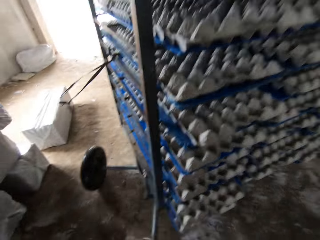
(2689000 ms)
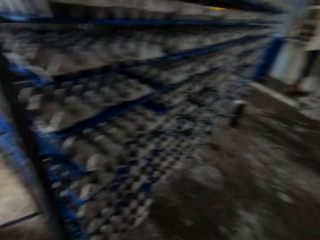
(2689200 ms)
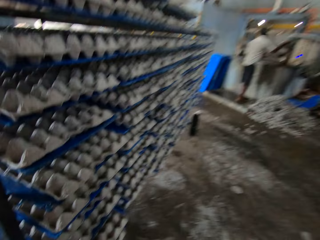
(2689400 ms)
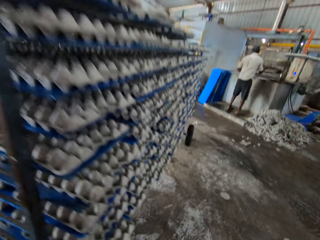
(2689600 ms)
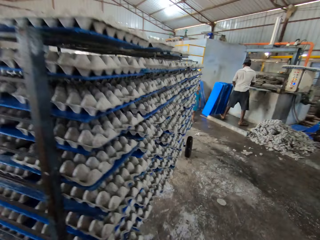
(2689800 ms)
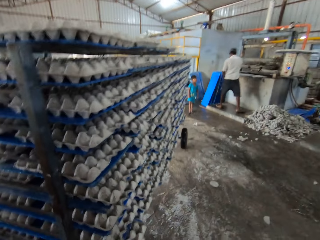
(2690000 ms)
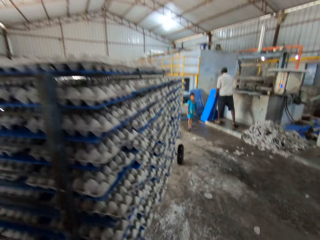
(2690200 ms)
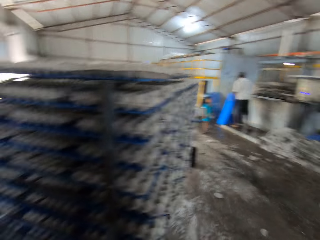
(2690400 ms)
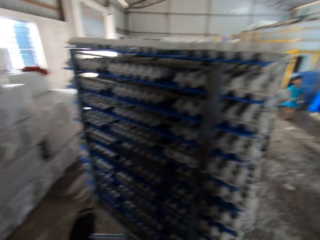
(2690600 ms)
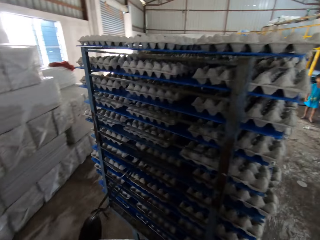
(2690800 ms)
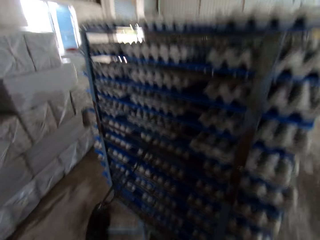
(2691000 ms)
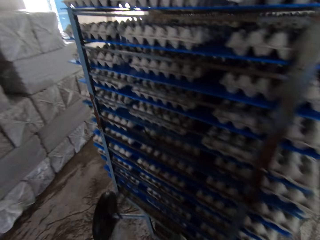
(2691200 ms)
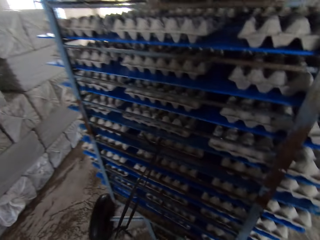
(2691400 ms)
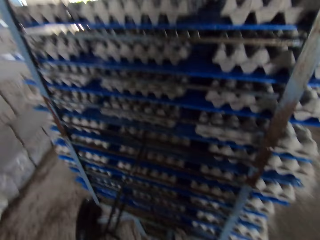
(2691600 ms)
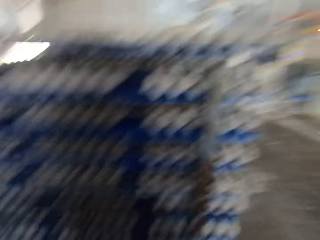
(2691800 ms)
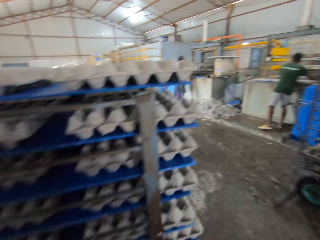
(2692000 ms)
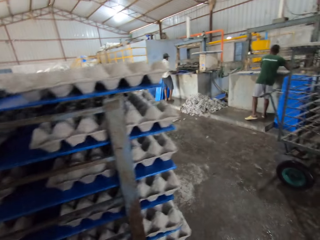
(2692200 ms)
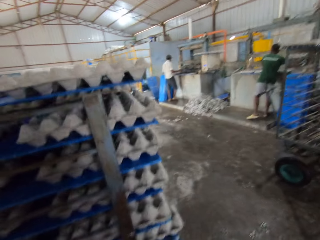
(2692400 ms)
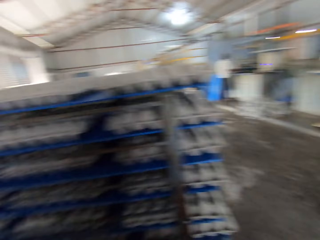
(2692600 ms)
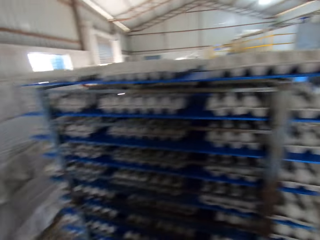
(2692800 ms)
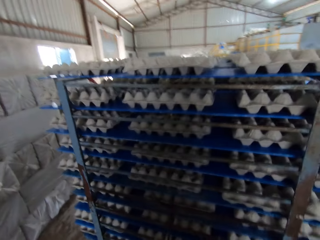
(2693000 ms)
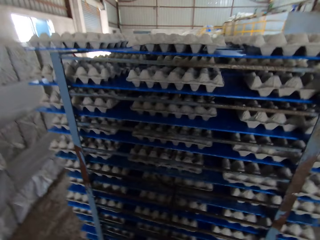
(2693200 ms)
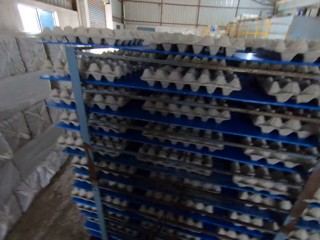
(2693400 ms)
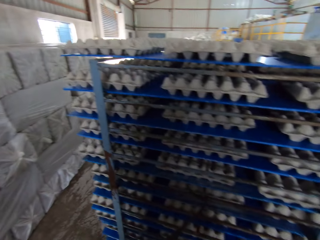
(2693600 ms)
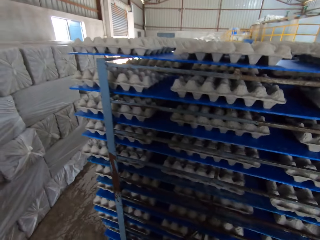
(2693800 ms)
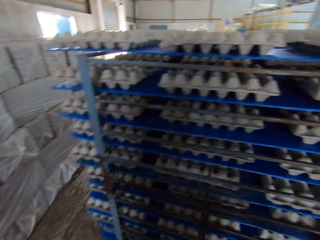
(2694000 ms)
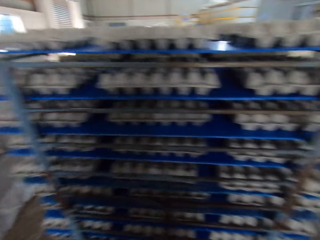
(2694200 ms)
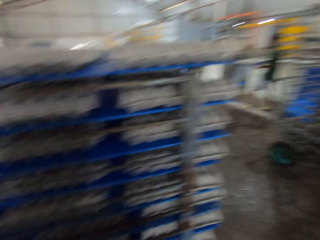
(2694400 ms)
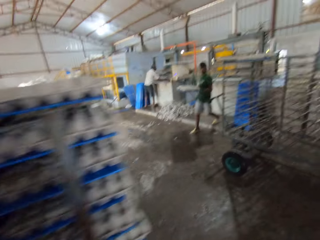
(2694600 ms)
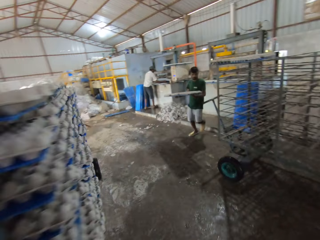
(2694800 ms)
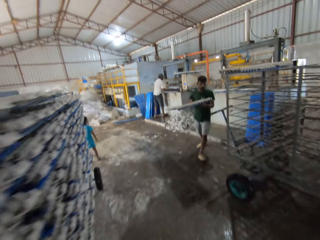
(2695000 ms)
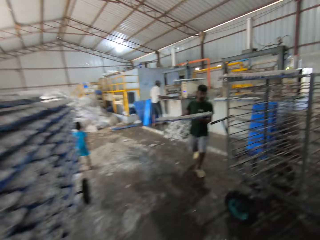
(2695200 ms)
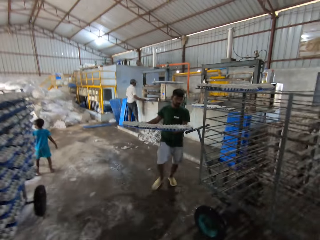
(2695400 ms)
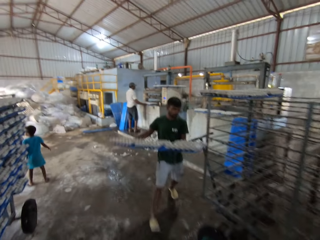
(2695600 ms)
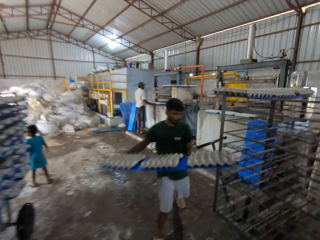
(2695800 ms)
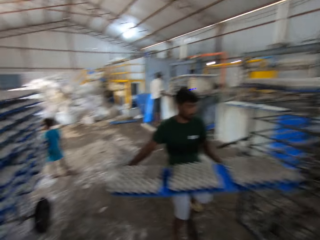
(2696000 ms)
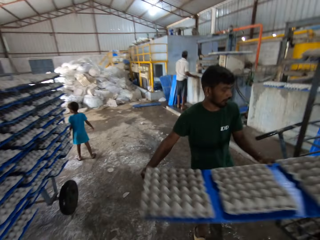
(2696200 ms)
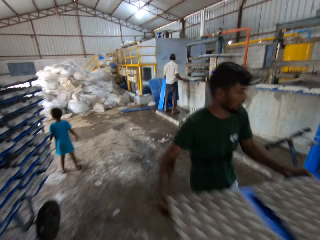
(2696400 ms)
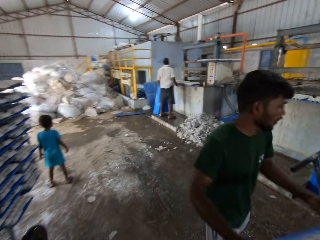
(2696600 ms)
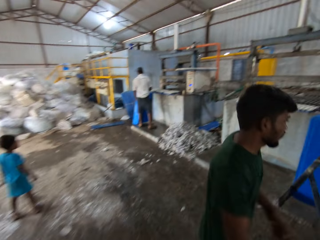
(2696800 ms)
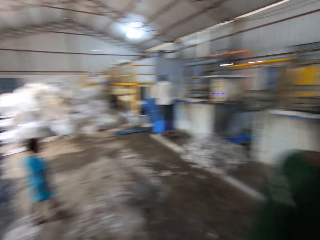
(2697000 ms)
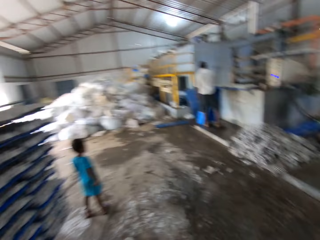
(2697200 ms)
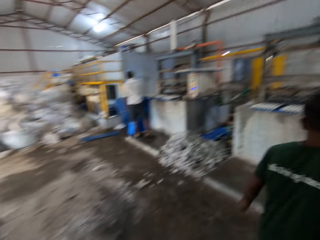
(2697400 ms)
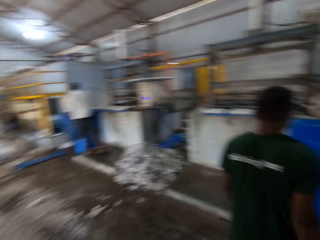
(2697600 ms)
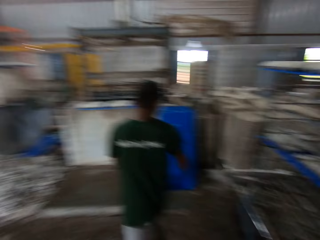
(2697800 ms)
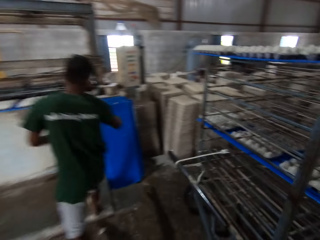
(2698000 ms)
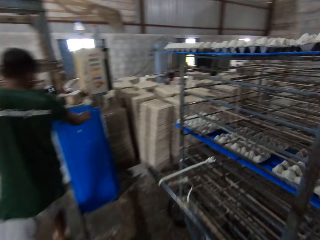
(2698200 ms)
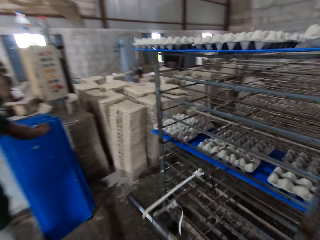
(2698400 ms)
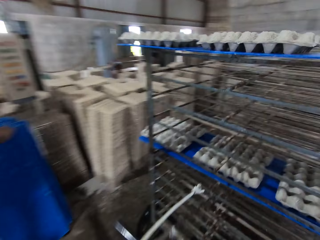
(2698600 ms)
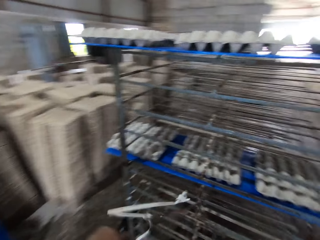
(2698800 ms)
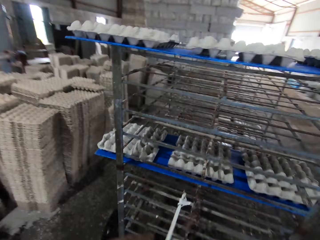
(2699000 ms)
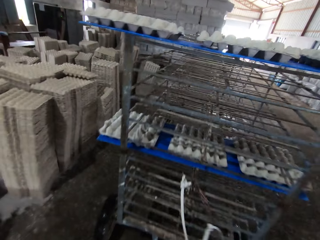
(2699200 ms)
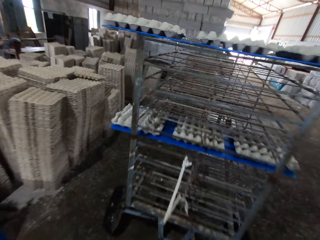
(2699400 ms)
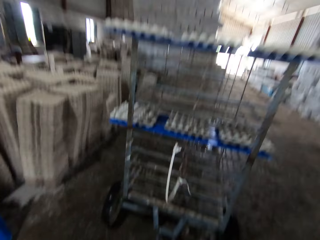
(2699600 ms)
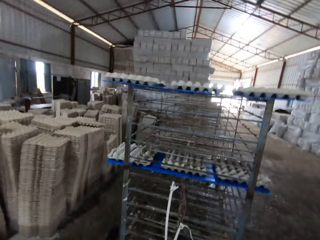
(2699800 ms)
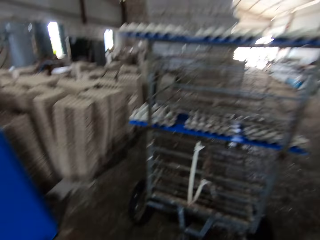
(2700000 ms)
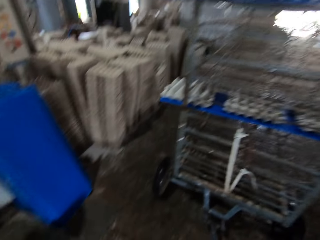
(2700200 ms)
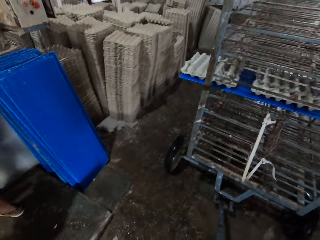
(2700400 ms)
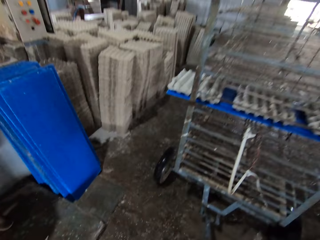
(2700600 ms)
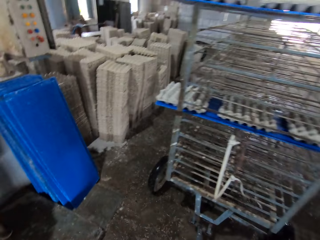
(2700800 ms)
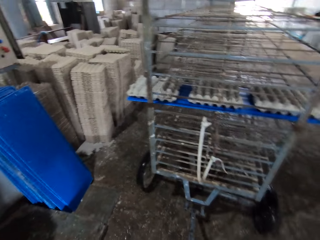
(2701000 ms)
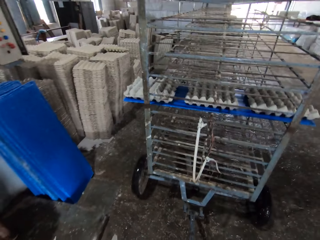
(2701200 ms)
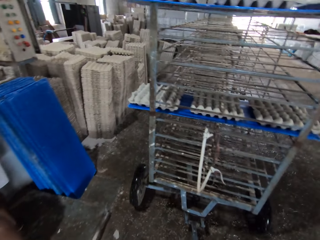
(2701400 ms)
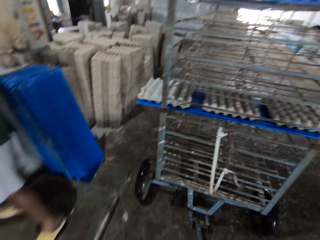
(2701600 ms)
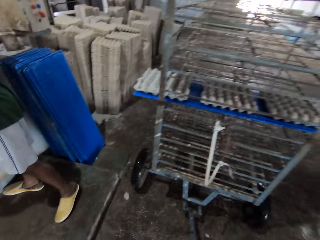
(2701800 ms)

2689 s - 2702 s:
A man carries egg crates with a plastic sheet in both hands. The camera wearer walks around. The man drops the egg crates in the rack with the plastic sheet in both hands. The man holds the plastic sheet on the floor with his right hand. The camera wearer pulls the rack or cart with both hands.

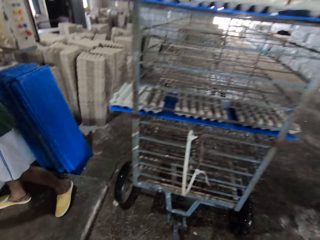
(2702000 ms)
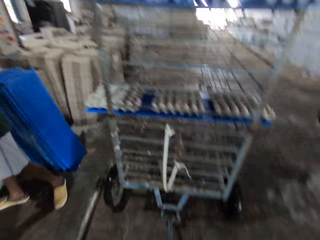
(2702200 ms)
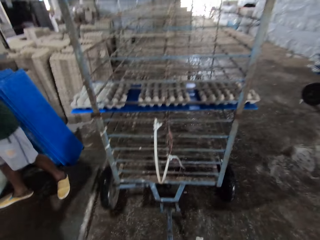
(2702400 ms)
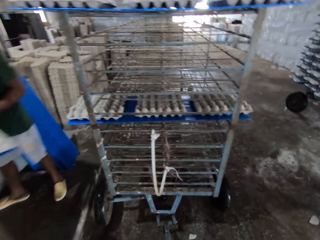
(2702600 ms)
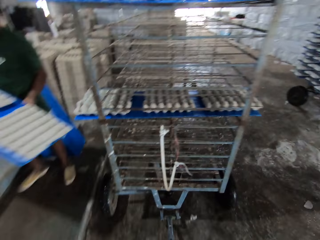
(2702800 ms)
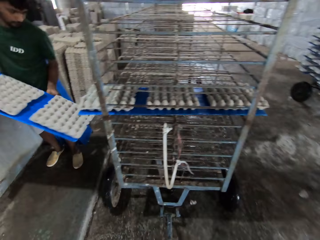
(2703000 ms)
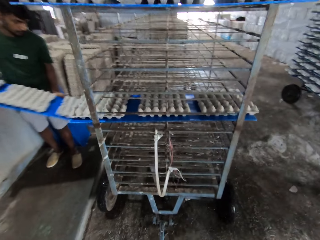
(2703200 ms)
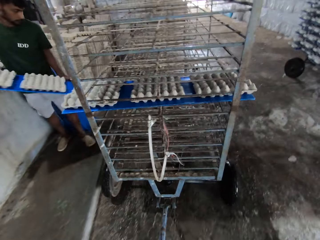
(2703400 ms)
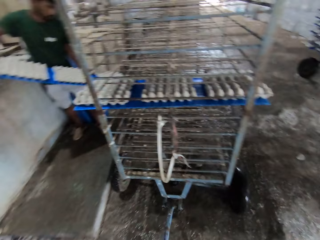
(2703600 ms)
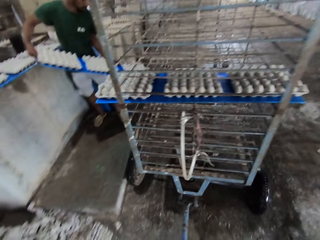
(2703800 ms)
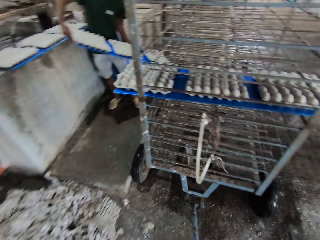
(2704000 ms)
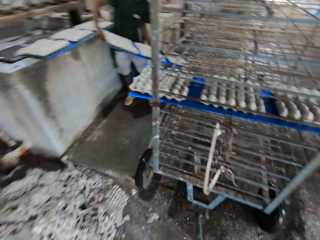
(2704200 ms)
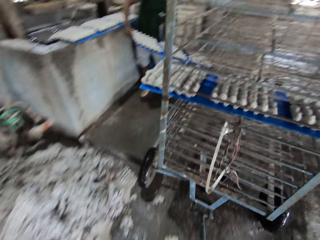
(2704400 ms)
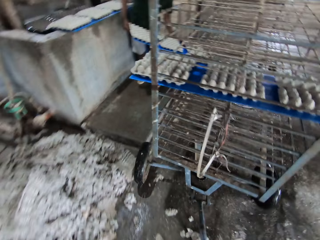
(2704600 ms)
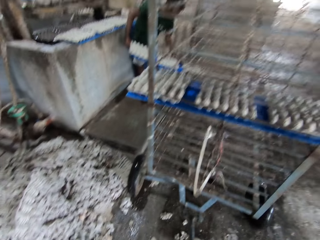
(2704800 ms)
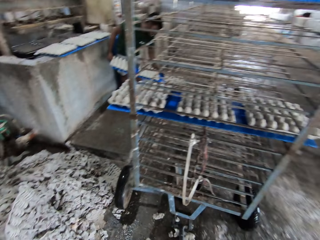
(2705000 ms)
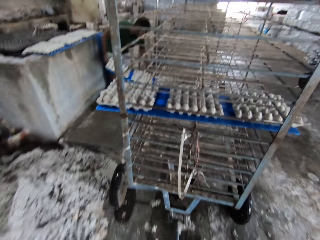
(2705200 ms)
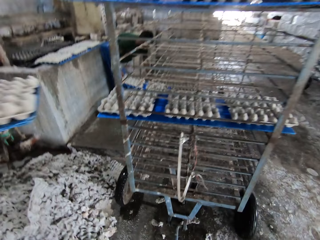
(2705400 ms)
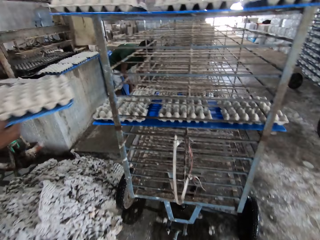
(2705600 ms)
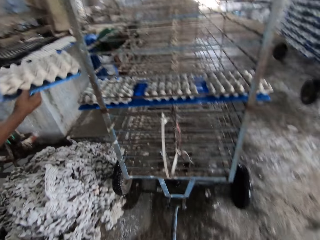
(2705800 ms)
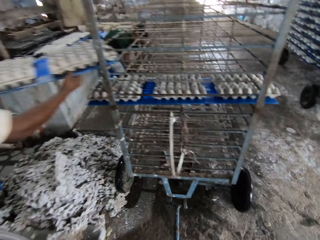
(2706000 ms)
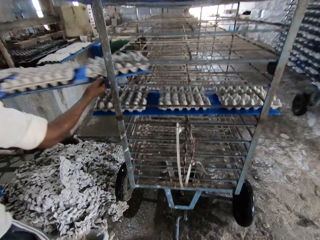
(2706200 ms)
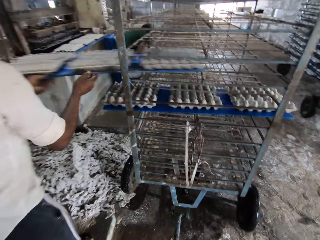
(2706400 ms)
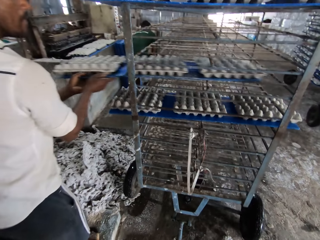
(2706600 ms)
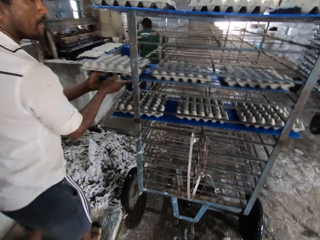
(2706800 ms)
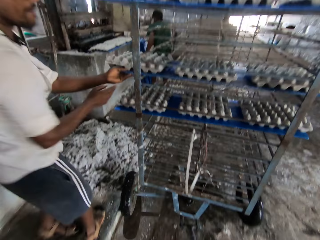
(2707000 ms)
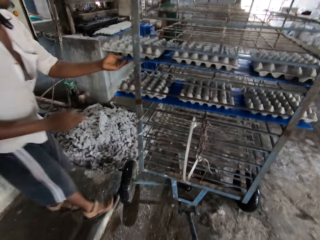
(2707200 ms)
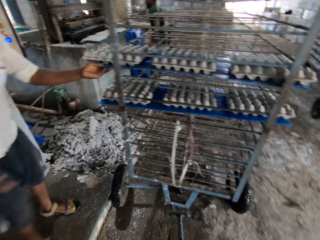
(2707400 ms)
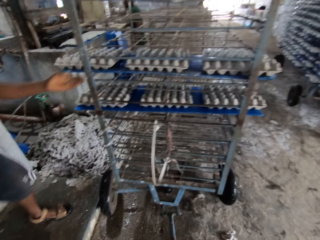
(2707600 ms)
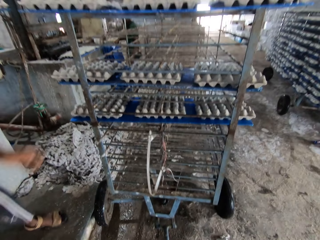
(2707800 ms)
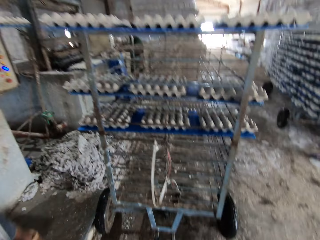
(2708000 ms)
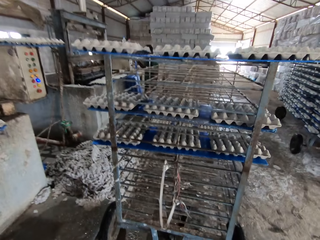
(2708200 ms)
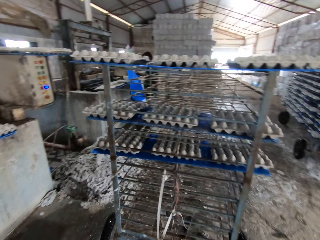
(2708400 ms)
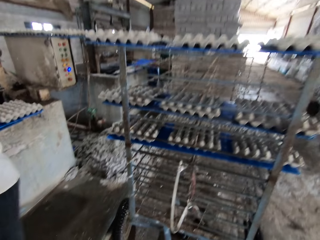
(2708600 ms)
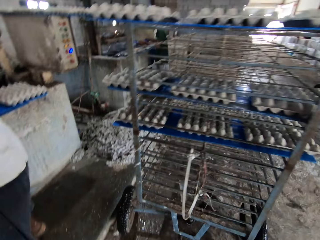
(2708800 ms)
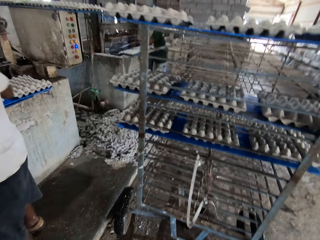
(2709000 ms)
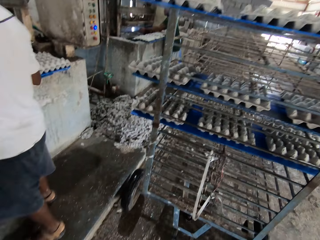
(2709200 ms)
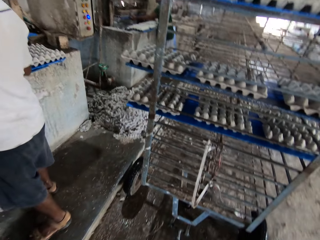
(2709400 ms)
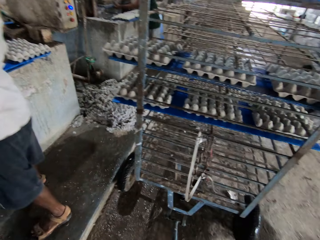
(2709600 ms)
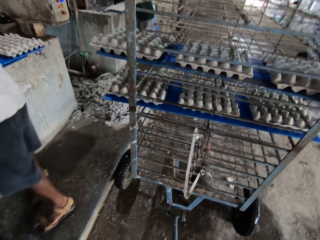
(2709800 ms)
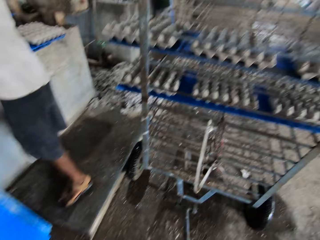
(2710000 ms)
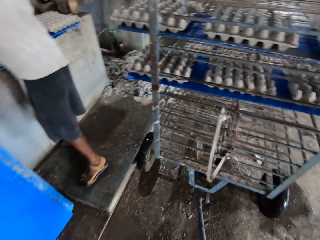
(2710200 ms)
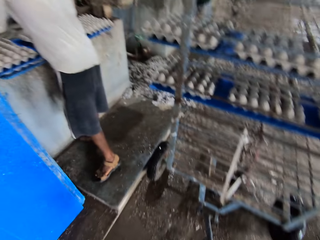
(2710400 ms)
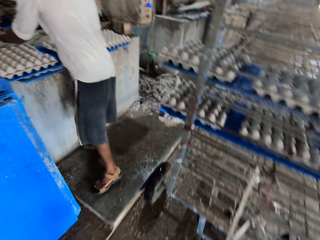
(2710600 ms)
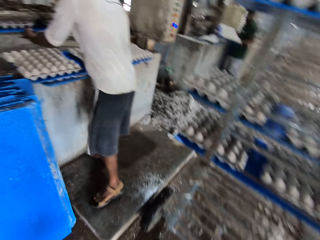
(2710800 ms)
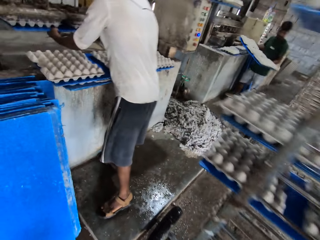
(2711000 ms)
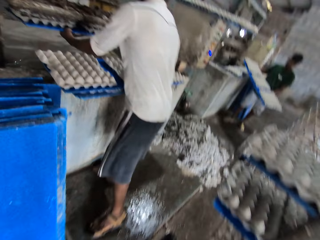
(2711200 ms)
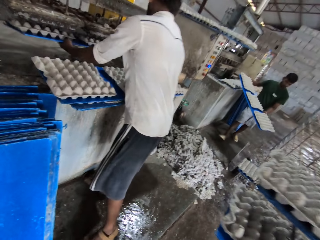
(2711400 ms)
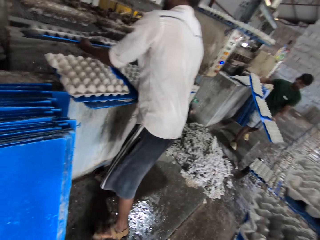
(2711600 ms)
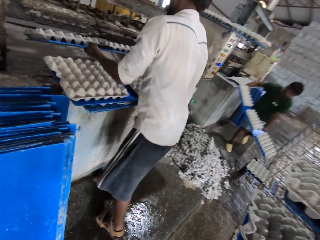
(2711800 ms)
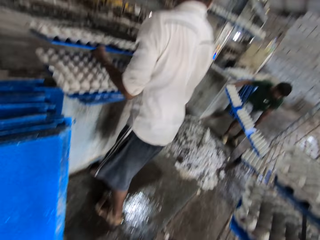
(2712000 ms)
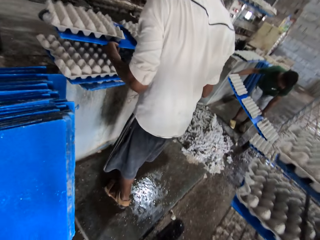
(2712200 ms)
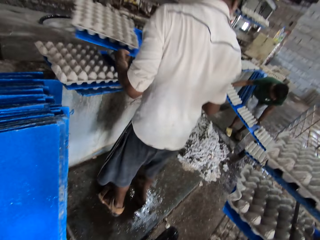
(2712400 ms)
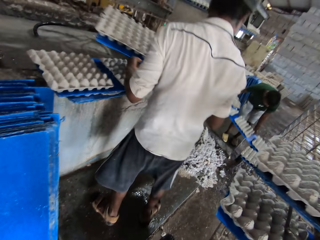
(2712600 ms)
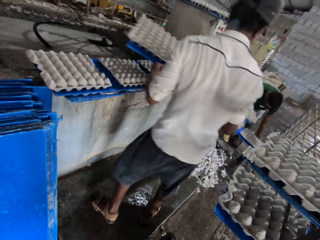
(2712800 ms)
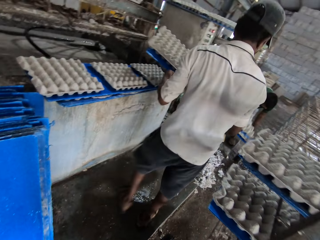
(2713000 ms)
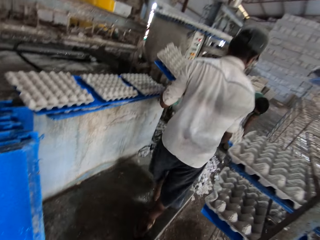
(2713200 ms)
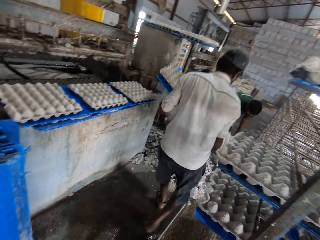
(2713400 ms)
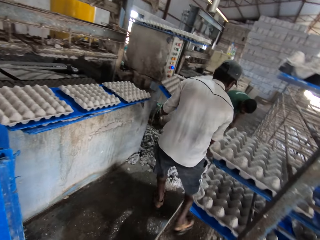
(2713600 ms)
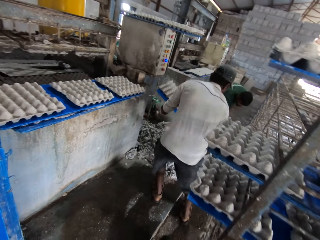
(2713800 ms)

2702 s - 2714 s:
The man drops the egg crates in the rack with the plastic sheet in both hands. Another man drops the egg crates in the rack with the plastic sheet in both hands. A person puts a card with papers on the cart. The camera wearer pulls the cart. The first man carries the egg crates with the plastic sheet in both hands. The other man carries the egg crates from the egg crate engine with the plastic sheet in both hands. The camera wearer looks around. The first man drops the egg crates in the rack with the plastic sheet in both hands.
